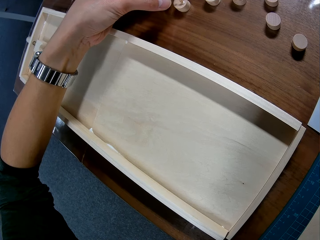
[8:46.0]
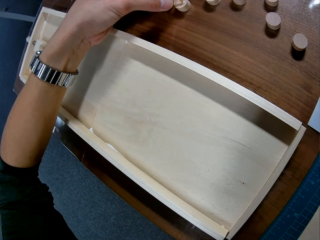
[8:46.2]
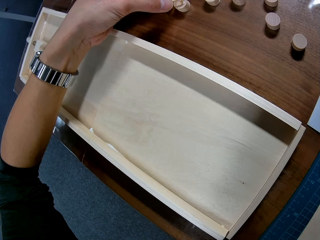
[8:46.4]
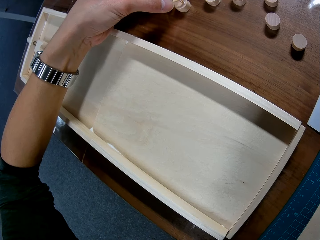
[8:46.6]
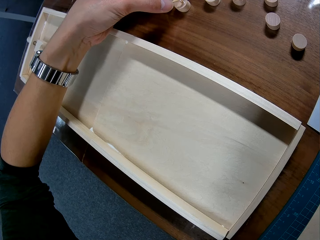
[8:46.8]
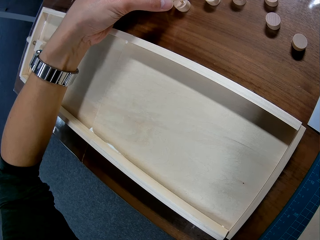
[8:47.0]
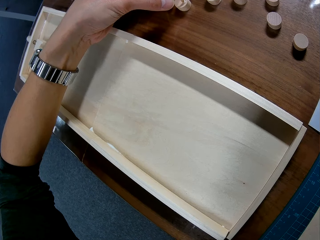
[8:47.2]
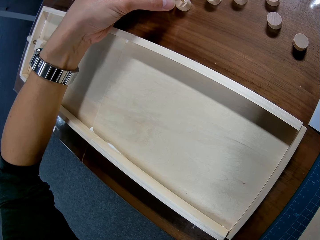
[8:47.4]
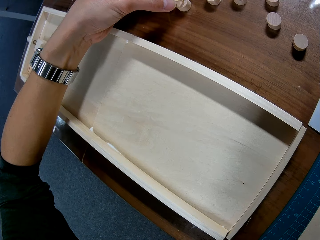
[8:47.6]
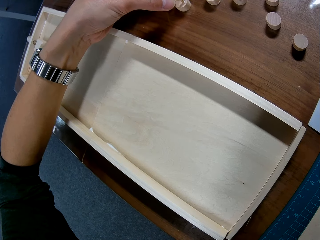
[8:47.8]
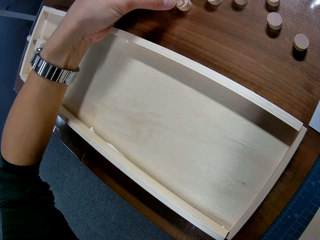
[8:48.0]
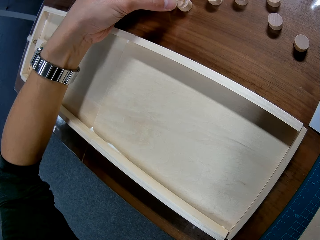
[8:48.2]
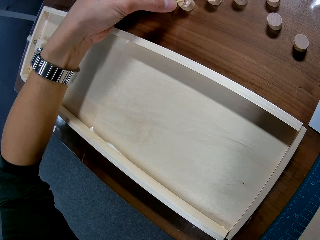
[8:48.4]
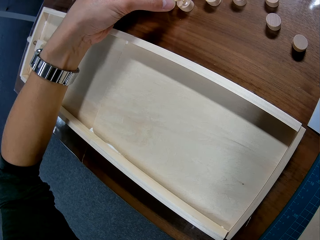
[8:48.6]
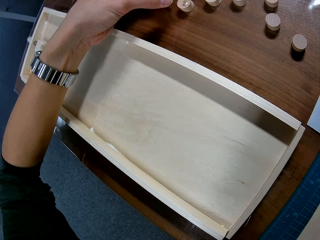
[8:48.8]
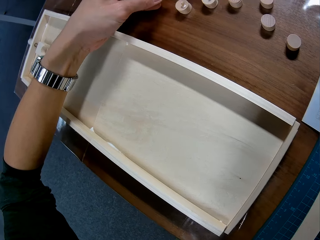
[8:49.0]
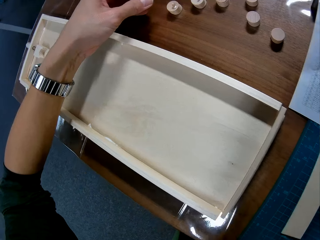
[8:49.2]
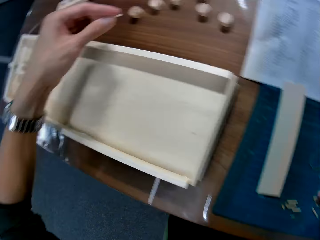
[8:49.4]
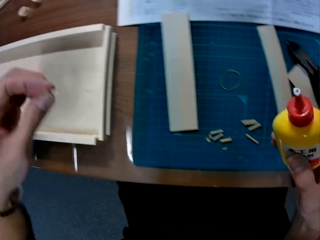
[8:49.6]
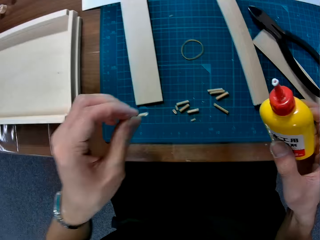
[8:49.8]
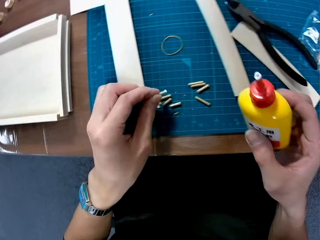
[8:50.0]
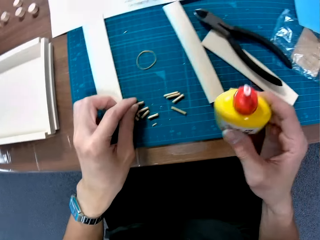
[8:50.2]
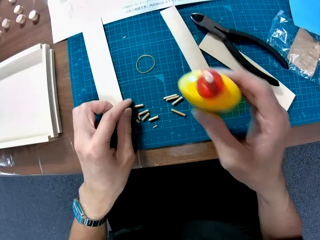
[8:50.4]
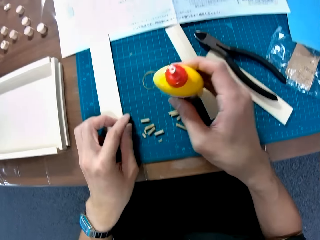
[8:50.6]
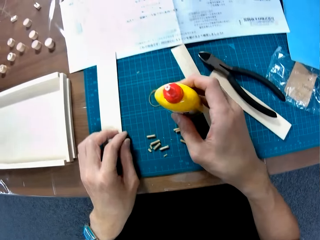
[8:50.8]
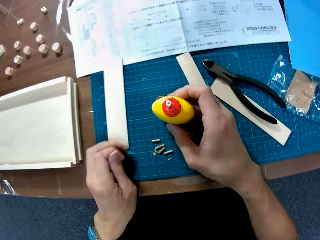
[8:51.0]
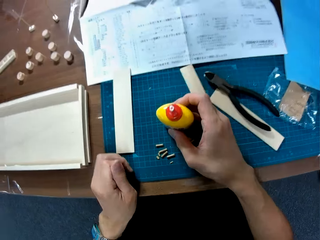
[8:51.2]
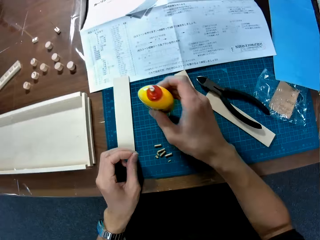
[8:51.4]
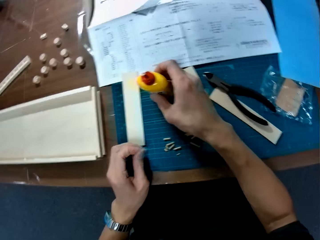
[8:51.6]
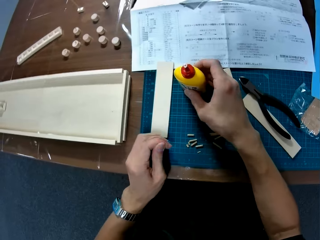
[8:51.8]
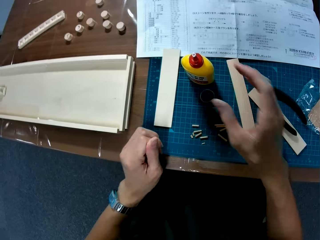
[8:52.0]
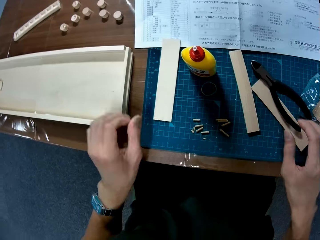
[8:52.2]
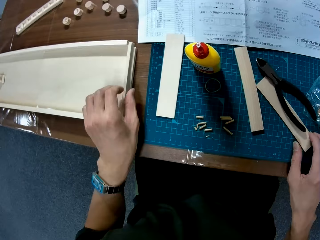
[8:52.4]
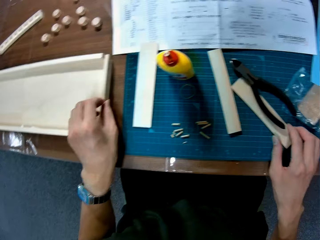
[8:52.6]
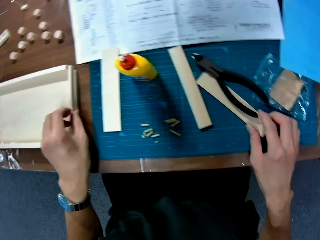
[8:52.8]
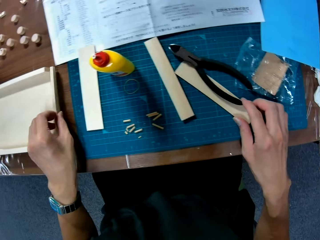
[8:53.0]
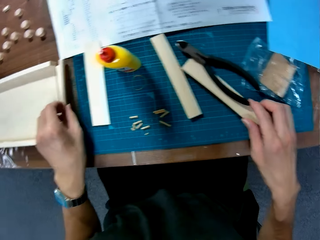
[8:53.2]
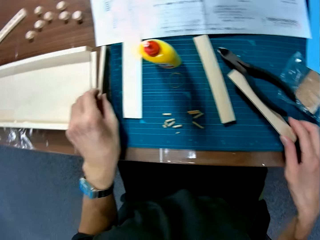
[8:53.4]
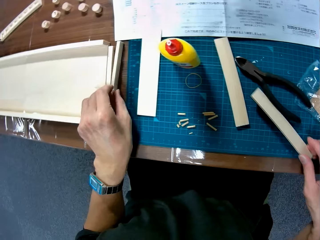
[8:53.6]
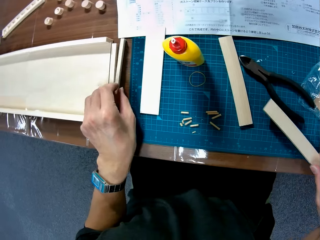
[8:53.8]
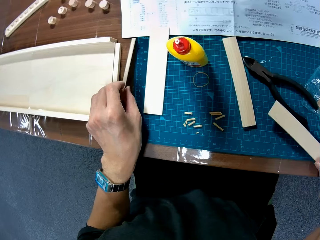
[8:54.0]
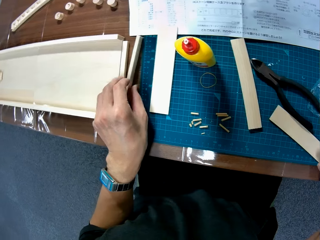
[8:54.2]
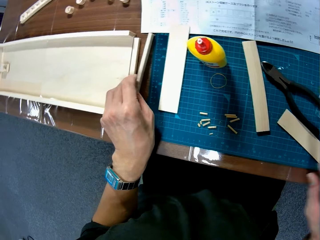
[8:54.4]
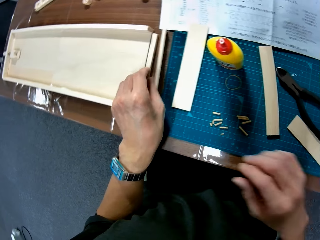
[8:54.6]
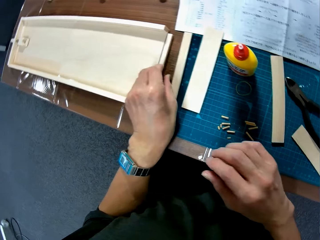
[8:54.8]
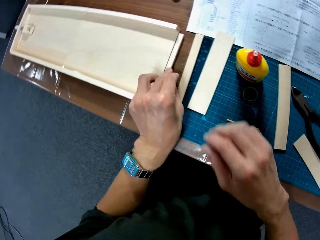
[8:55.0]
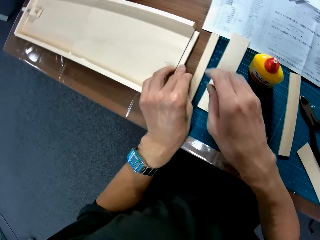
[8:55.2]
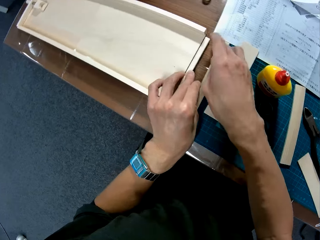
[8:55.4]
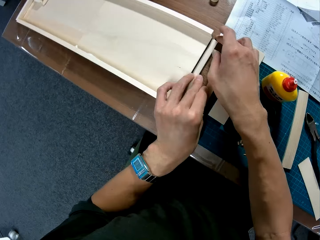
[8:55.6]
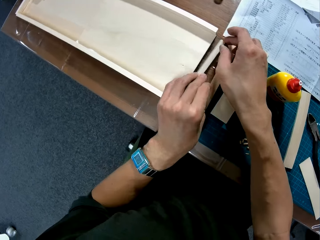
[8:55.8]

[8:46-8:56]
The camera wearer places the wooden curling piece on the cutting mat. They place the wood glue on the cutting mat and rub their hand. They pick up the wooden curling piece. They move the pieces of wood on the table. They place the wooden curling piece on the cutting mat.

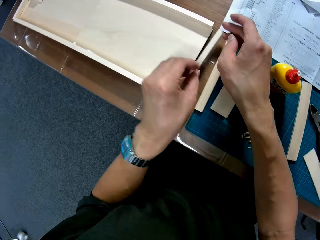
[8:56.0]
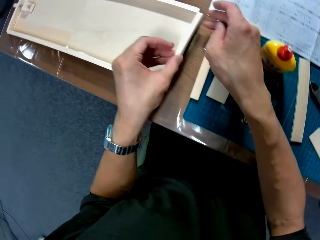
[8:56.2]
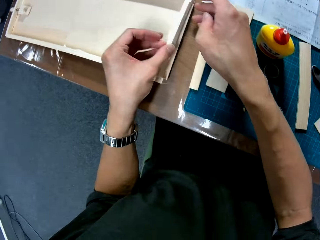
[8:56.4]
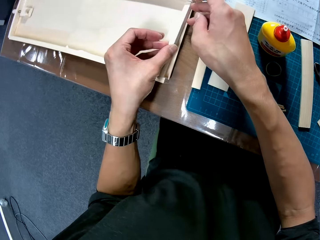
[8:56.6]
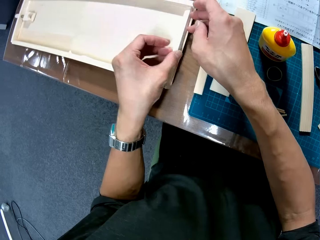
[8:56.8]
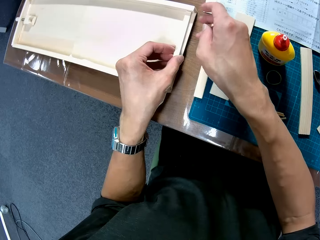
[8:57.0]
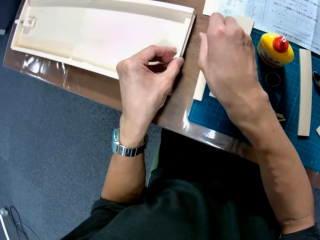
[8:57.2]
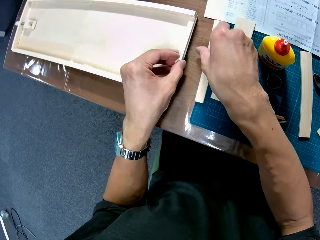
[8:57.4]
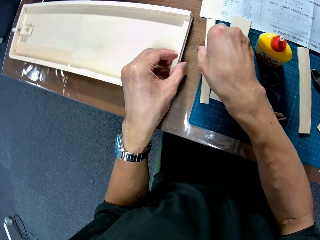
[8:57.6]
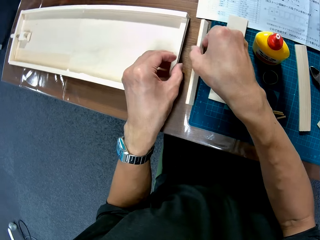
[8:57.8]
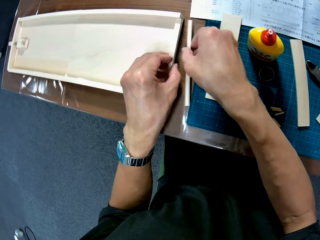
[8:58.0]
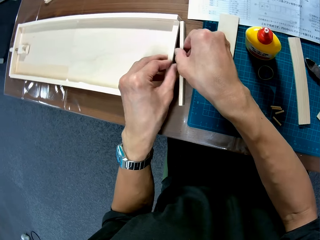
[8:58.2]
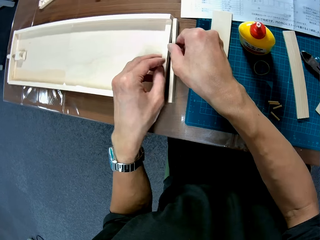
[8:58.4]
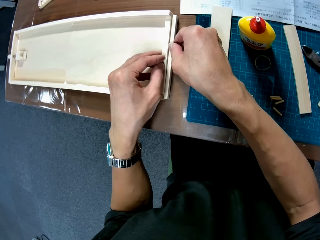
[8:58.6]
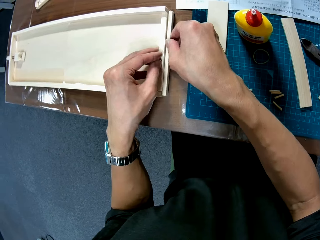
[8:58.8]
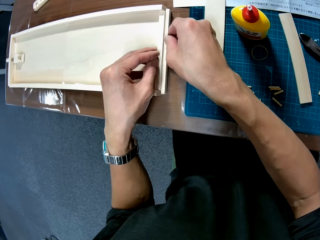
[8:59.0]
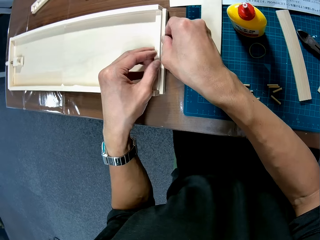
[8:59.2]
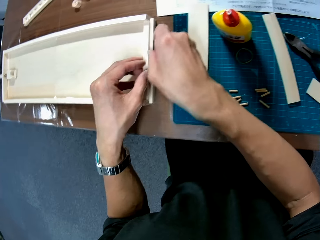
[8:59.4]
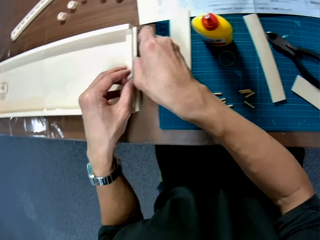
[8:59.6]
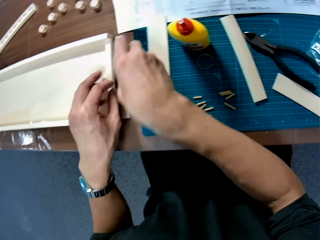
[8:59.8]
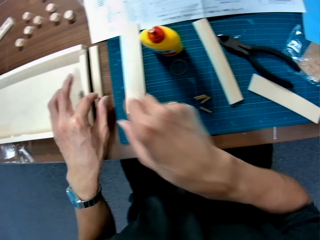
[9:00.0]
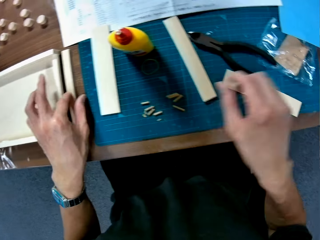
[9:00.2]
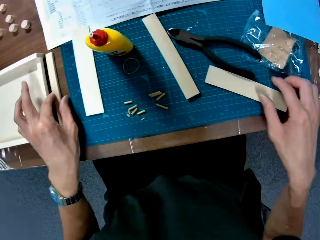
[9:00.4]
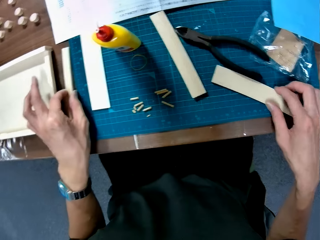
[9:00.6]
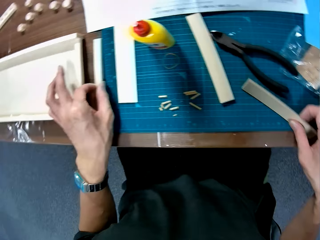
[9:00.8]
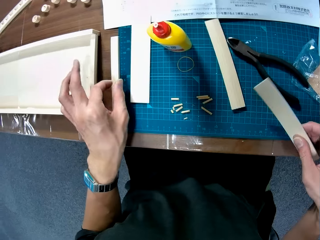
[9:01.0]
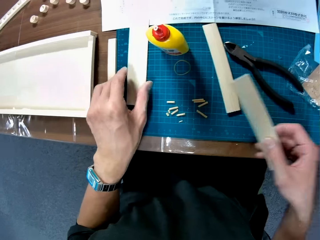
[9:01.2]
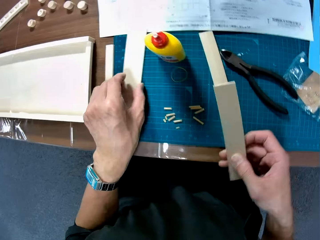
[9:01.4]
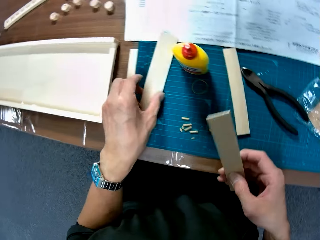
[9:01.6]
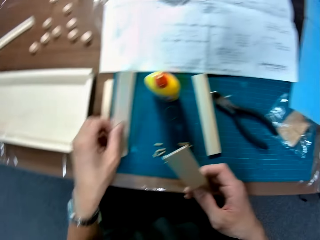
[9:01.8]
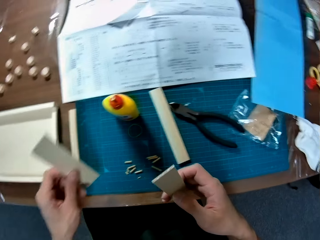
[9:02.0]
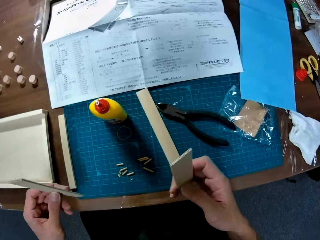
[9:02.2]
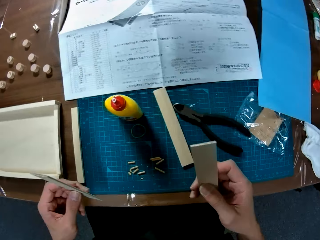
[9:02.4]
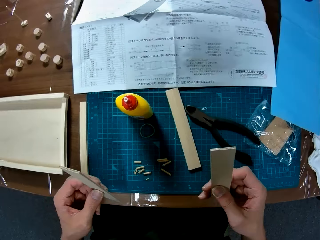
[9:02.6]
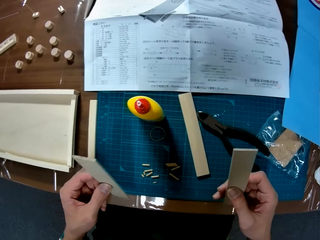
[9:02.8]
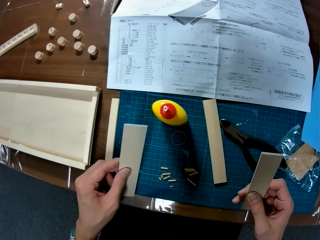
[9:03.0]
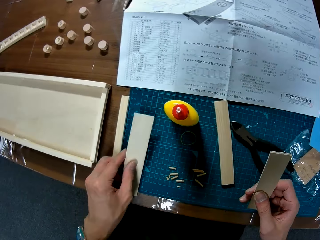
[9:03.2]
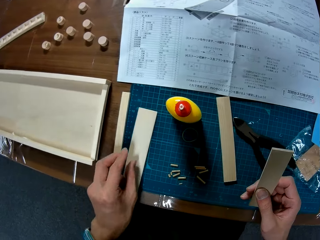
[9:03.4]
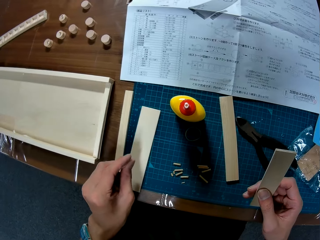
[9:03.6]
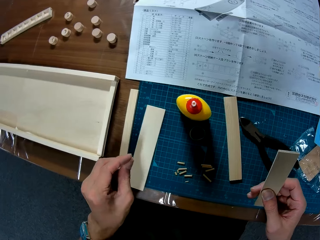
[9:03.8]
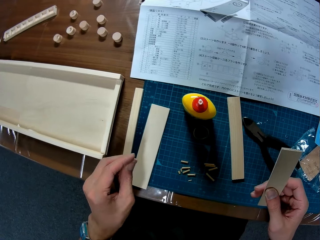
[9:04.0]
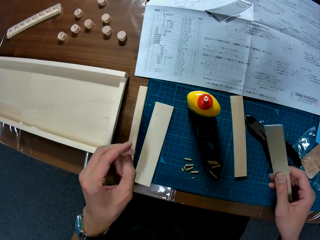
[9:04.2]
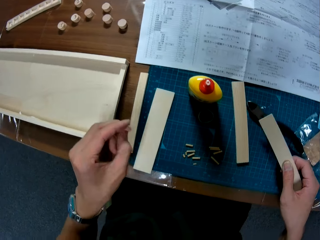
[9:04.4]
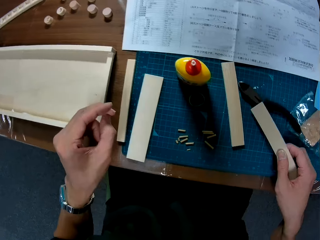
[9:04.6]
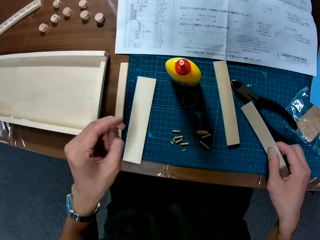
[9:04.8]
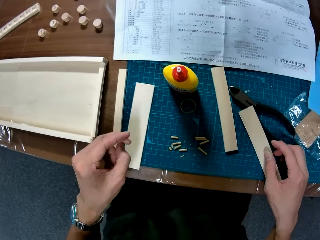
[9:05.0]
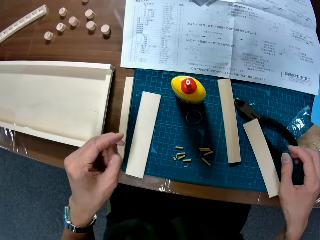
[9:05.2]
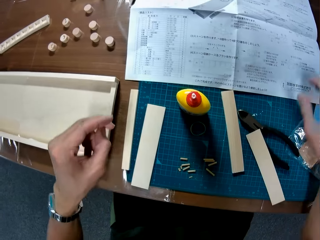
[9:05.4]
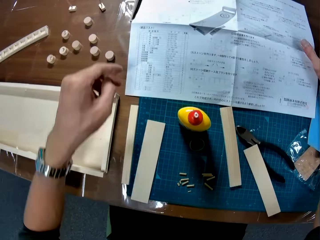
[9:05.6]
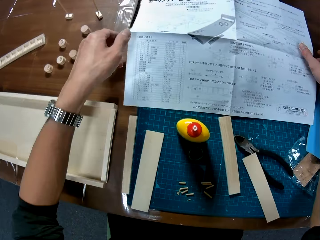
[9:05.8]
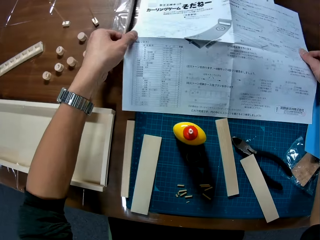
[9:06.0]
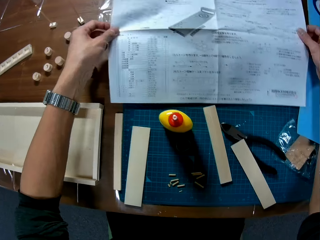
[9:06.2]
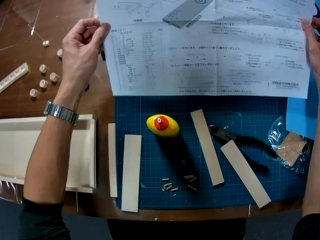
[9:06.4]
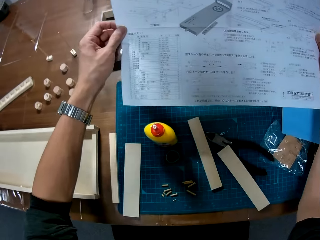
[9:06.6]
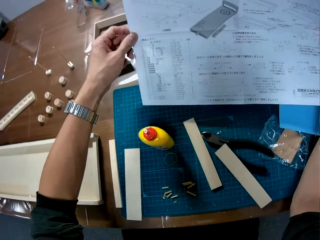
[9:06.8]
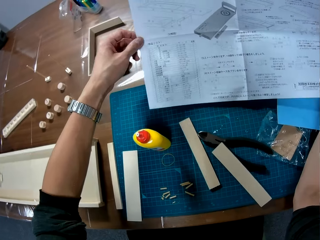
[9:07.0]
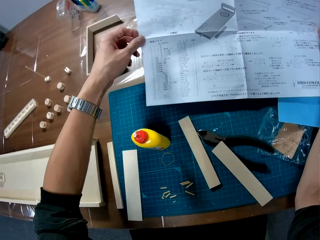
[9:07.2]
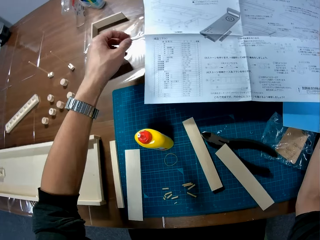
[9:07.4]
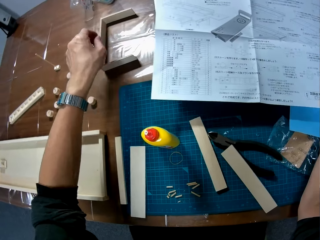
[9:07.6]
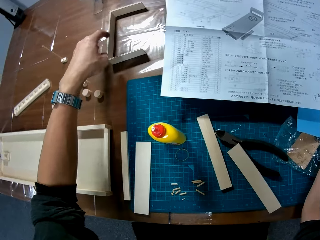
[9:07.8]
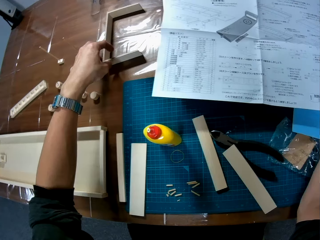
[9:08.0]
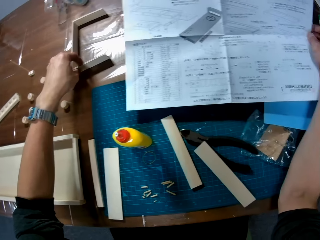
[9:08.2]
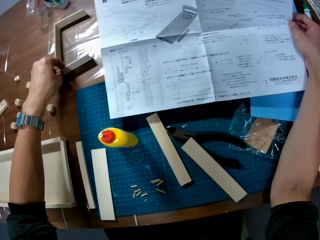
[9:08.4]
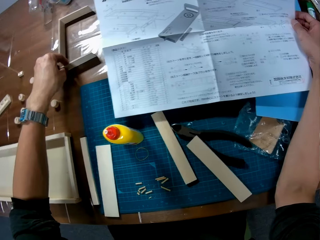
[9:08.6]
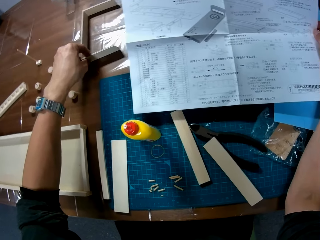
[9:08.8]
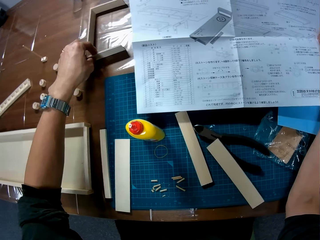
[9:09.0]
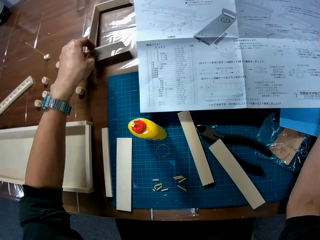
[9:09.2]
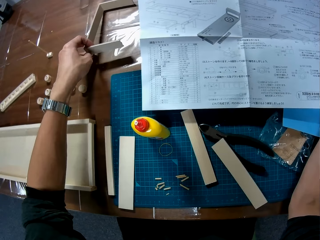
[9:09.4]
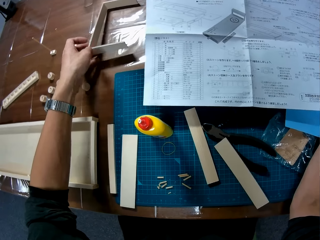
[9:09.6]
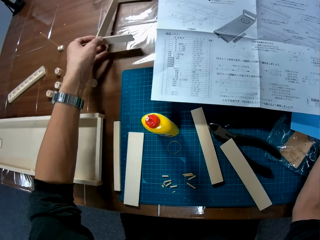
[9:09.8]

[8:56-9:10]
The camera wearer picks up the wooden curling piece, fits the wooden curling piece in the curling board, and moves the wooden curling piece. He places the pieces of wood over each other beside a woodwork. He picks up a piece of woodwork with his right hand on the table. He picks up a piece of woodwork with his left hand on the table. He drops the piece of wood in his left hand on the table. He rubs his hand. He drops the piece of wood in his right hand on the table. He moves the manual on the table. He picks up the wooden curling piece.
